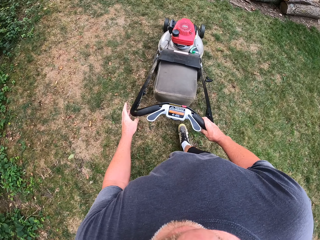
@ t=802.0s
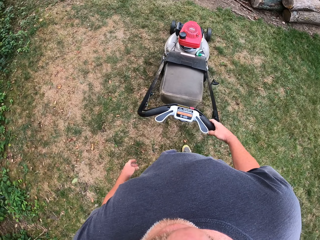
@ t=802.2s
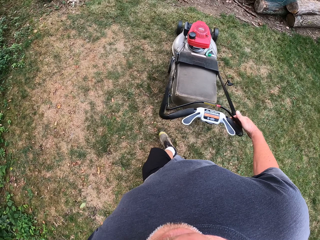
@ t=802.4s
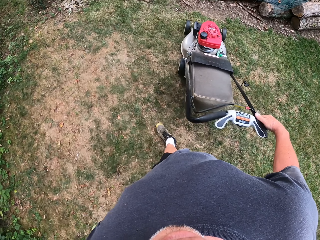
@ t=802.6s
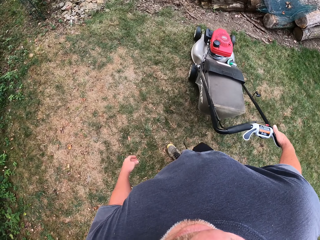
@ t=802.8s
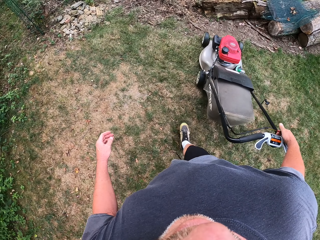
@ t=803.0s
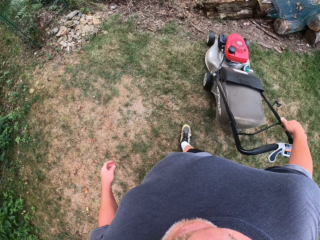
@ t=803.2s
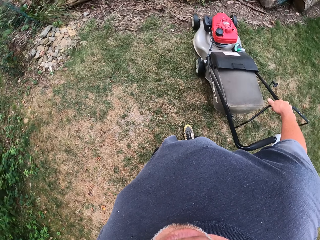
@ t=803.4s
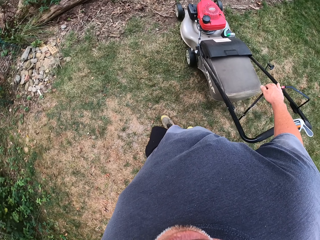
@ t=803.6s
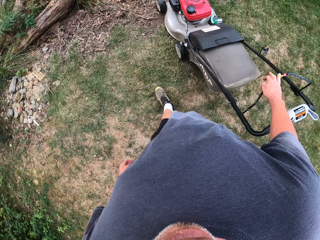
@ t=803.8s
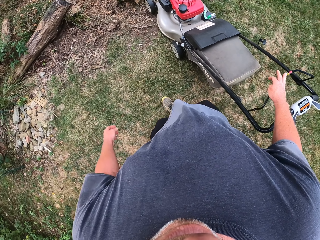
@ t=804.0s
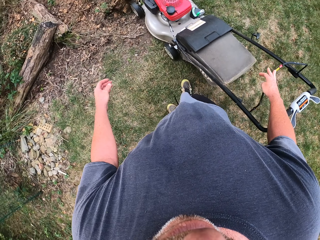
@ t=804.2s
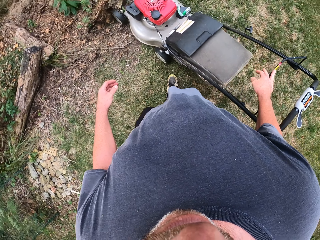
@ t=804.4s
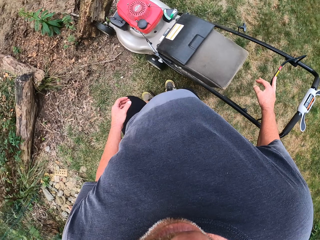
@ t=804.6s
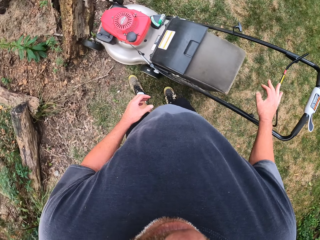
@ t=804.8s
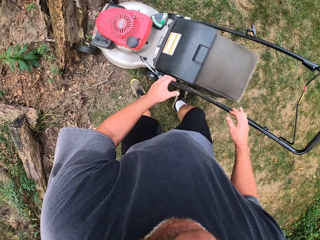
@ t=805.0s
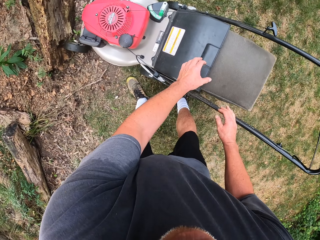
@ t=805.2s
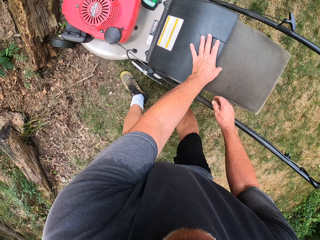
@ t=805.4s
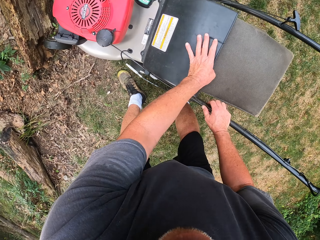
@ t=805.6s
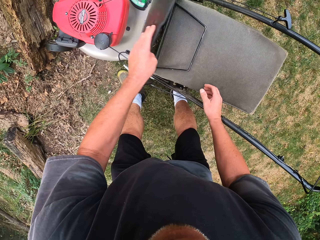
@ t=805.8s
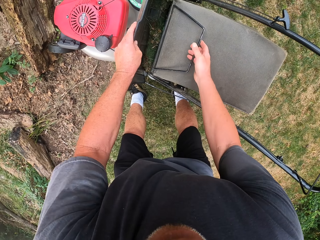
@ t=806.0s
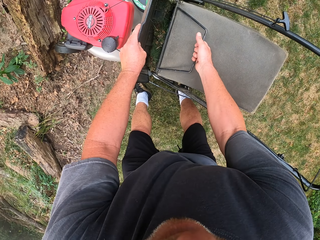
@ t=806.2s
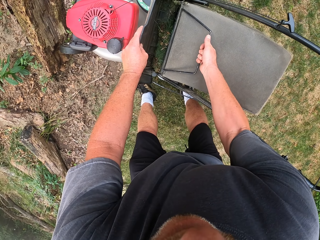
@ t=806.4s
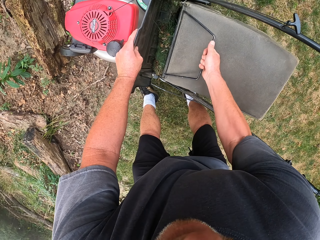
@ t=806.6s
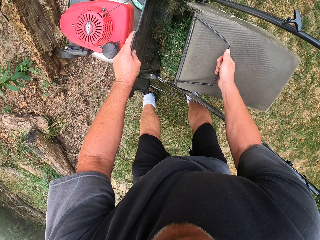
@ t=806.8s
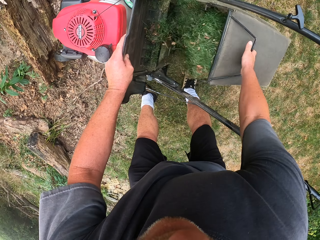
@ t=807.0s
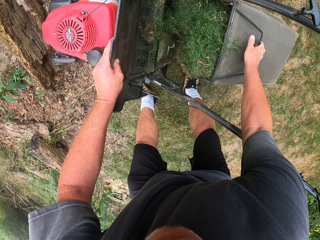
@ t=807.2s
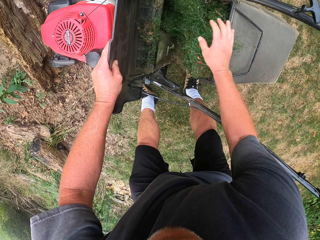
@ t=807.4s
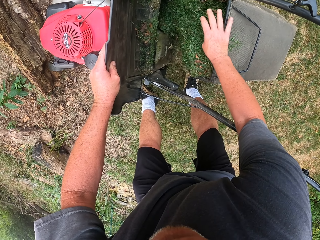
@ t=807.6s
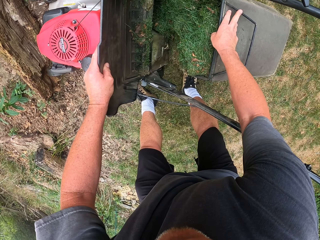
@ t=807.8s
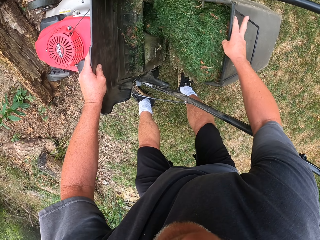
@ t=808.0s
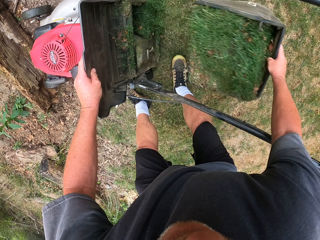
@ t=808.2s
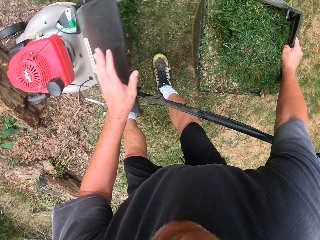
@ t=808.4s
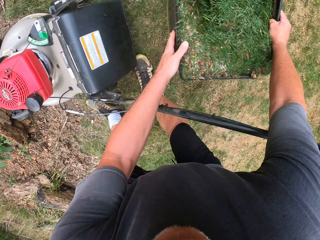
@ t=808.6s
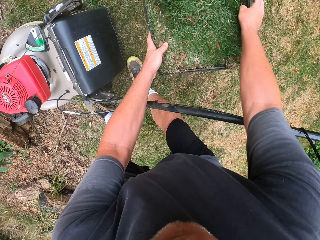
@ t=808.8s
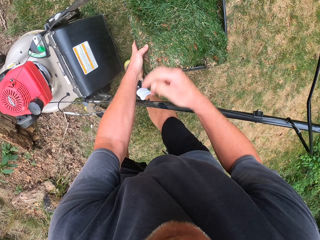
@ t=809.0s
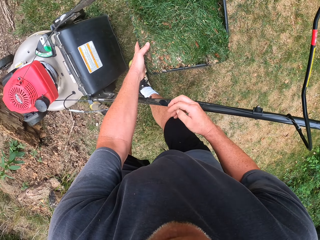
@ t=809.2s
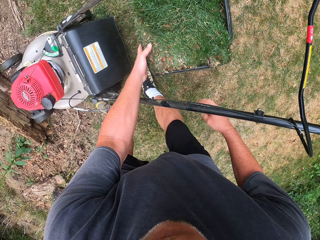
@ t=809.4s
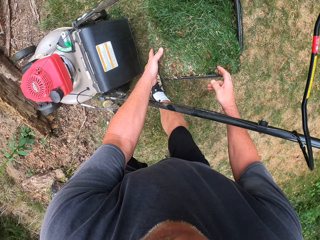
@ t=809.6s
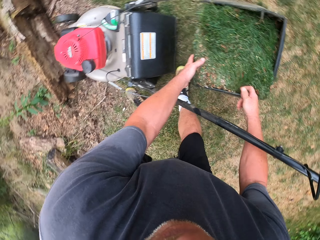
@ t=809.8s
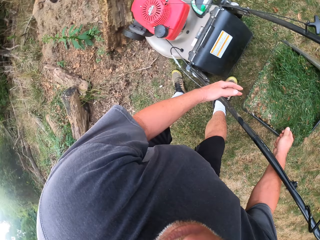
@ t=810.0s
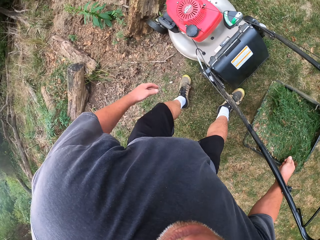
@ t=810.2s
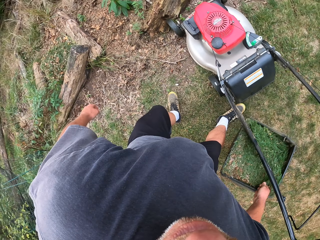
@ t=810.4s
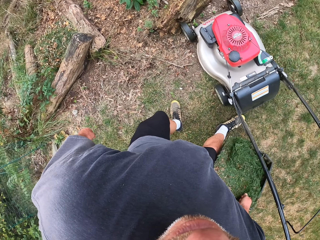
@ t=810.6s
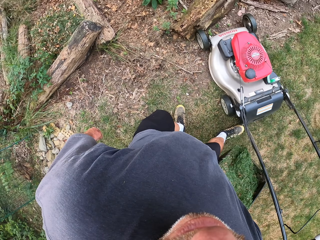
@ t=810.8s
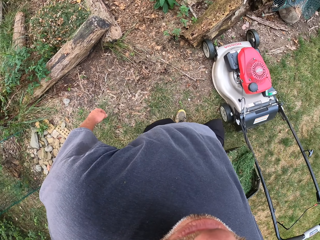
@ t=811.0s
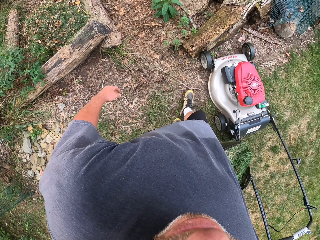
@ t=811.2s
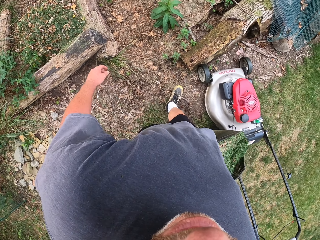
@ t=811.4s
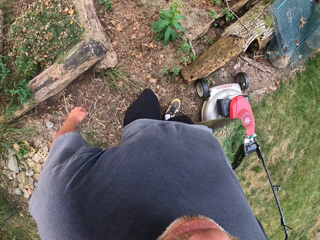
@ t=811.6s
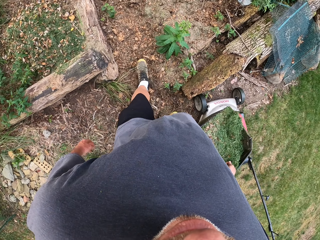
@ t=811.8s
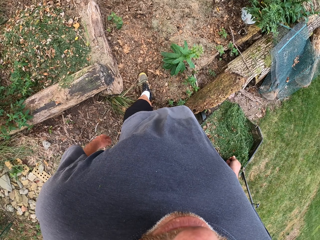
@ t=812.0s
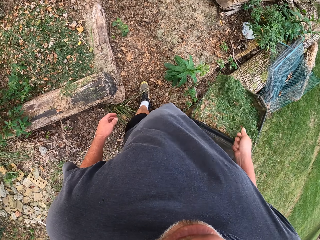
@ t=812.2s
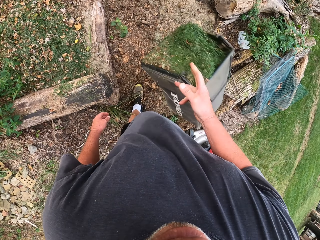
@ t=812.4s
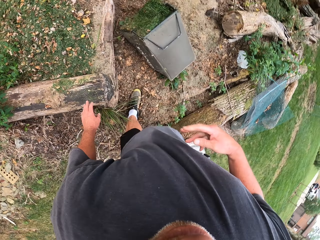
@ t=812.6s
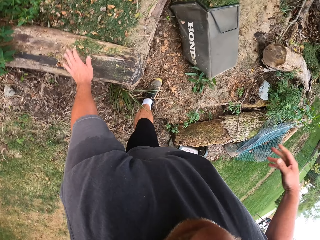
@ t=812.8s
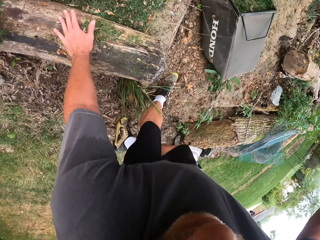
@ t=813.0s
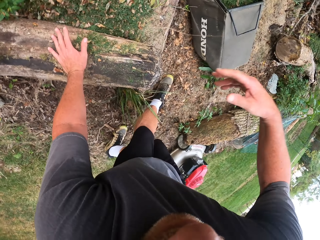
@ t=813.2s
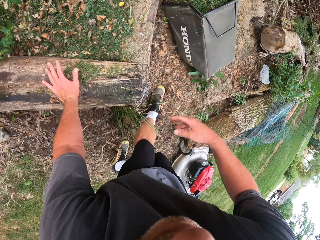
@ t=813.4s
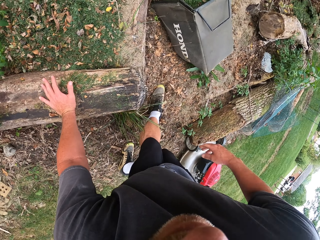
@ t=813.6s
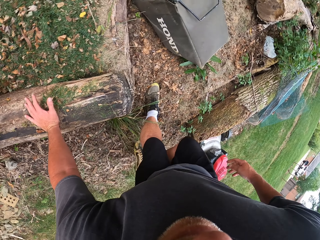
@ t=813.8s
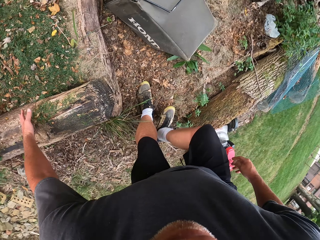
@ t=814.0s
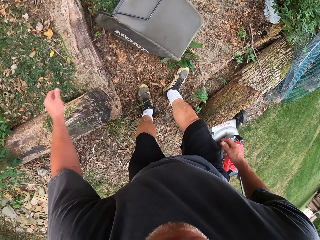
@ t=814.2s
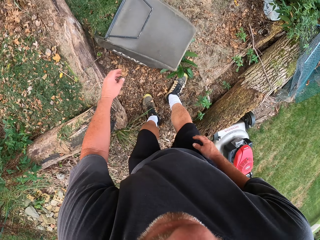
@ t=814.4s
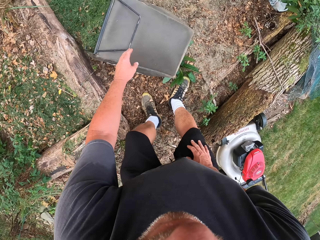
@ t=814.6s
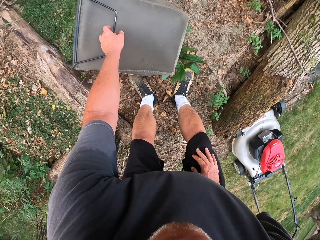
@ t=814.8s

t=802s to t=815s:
The camera wearer stops the mower. They open the lawn mower cover. They open the bag. They pull off the bag or trash can from the lawn mower. They lift the trash can. They walk around the field. They throw the trash can. They drop the bag on the ground.

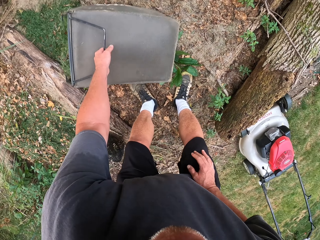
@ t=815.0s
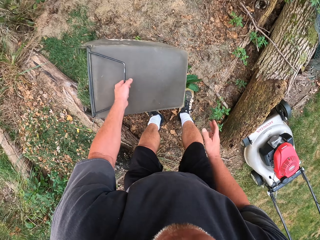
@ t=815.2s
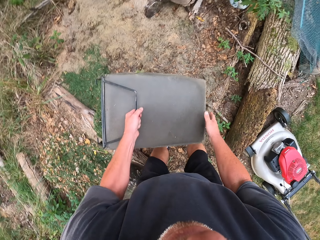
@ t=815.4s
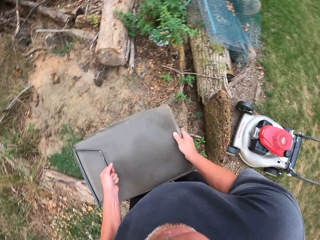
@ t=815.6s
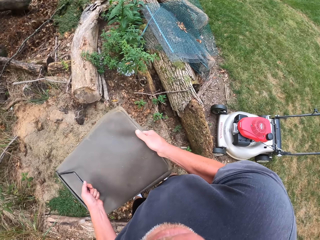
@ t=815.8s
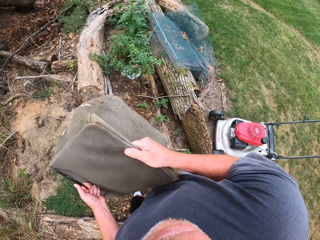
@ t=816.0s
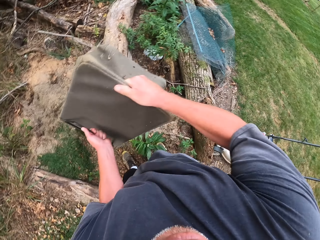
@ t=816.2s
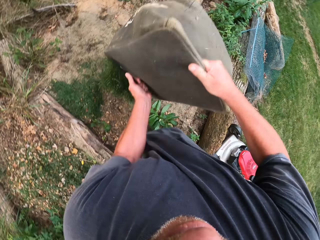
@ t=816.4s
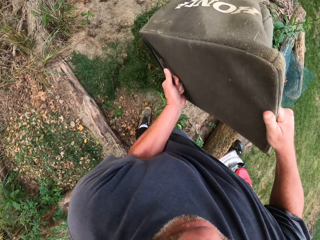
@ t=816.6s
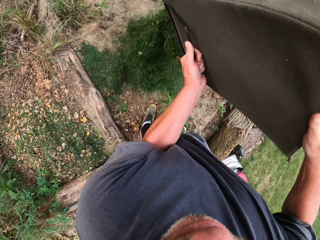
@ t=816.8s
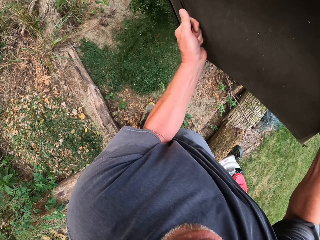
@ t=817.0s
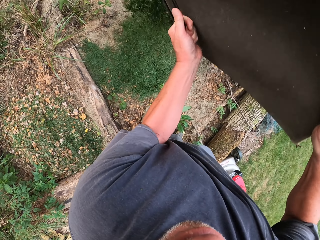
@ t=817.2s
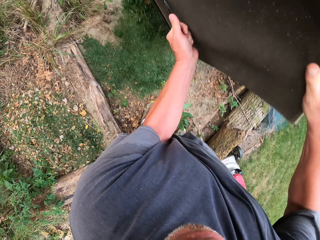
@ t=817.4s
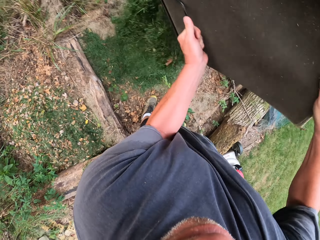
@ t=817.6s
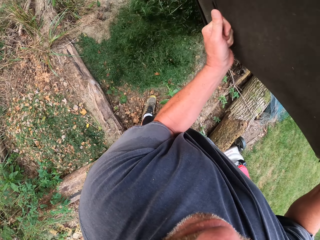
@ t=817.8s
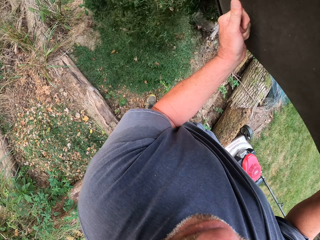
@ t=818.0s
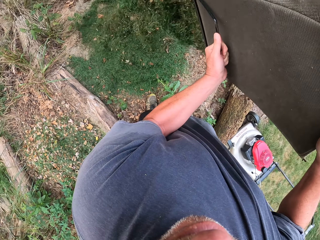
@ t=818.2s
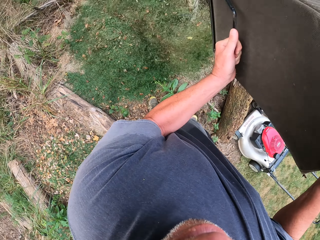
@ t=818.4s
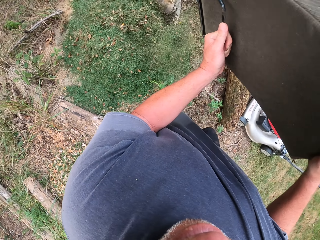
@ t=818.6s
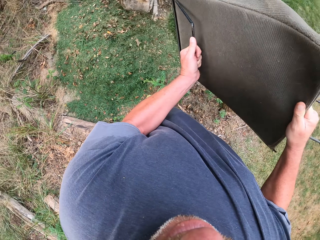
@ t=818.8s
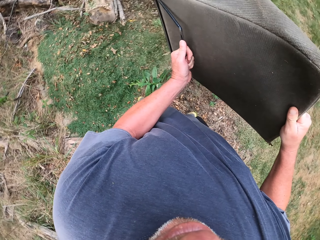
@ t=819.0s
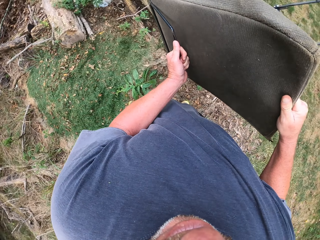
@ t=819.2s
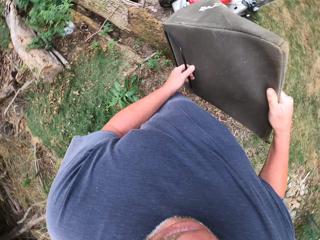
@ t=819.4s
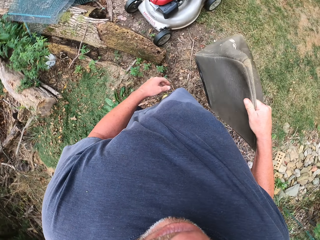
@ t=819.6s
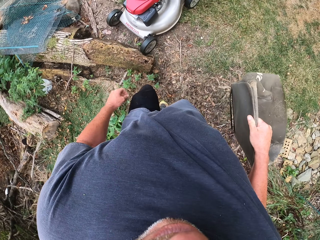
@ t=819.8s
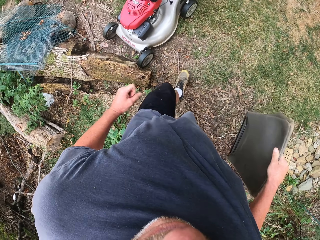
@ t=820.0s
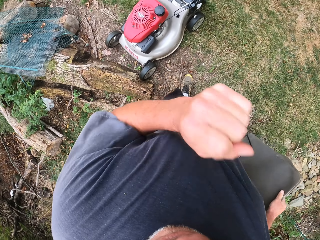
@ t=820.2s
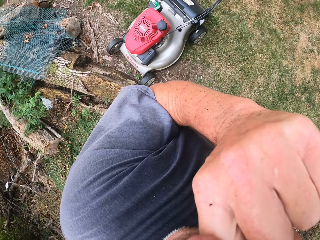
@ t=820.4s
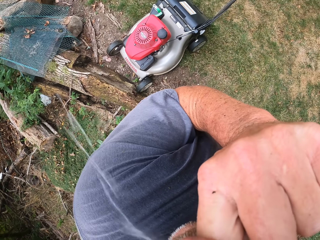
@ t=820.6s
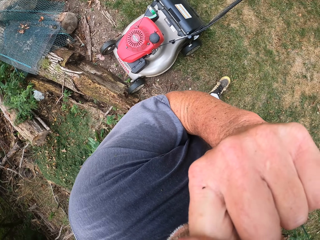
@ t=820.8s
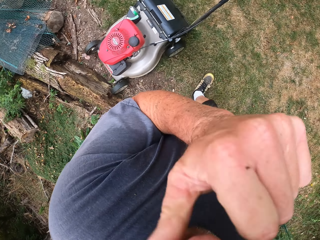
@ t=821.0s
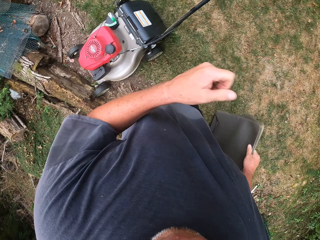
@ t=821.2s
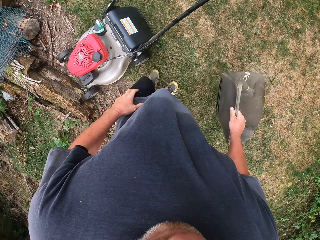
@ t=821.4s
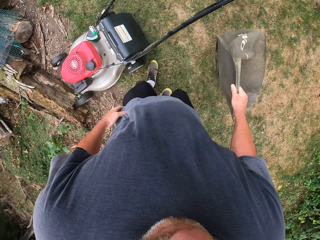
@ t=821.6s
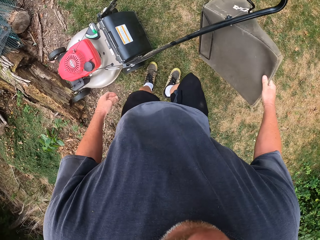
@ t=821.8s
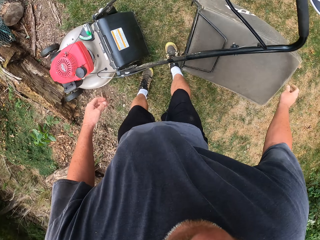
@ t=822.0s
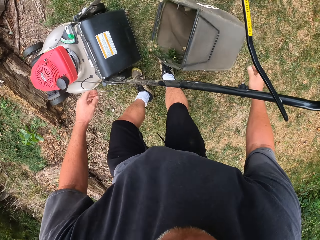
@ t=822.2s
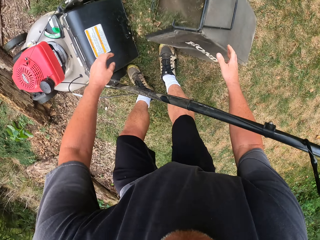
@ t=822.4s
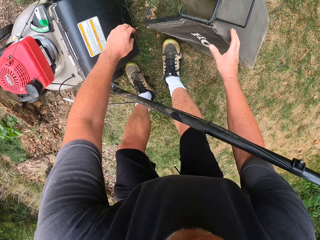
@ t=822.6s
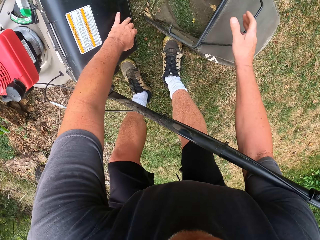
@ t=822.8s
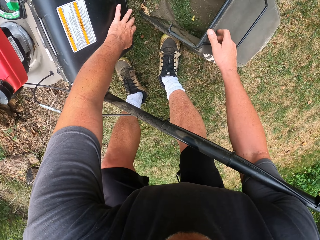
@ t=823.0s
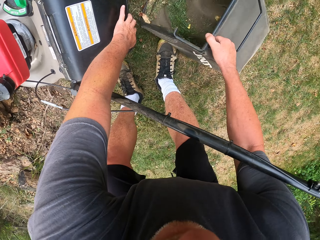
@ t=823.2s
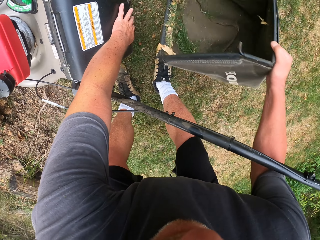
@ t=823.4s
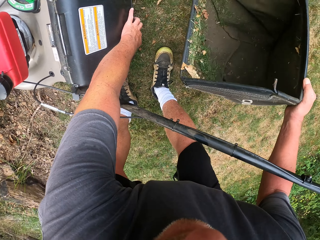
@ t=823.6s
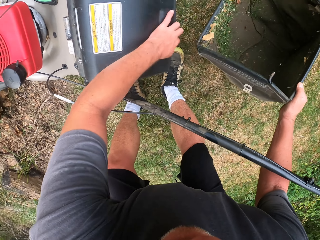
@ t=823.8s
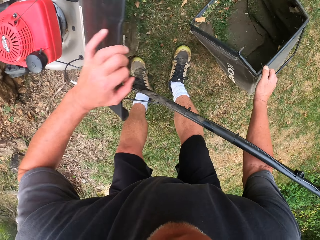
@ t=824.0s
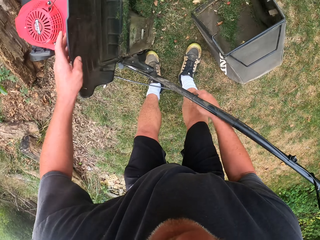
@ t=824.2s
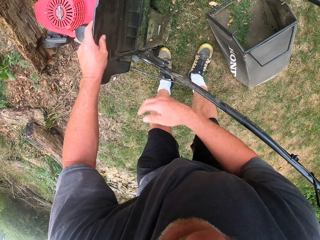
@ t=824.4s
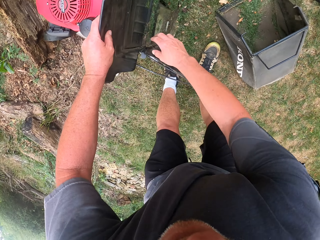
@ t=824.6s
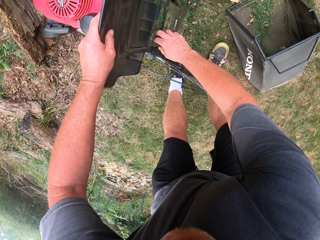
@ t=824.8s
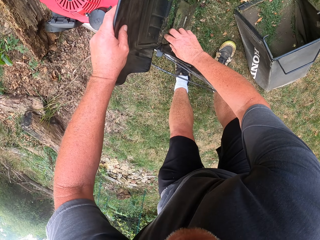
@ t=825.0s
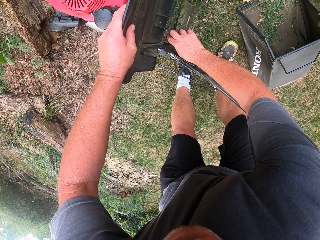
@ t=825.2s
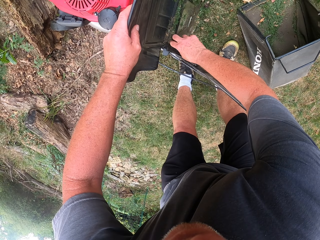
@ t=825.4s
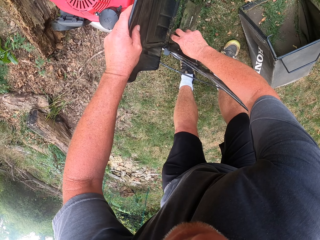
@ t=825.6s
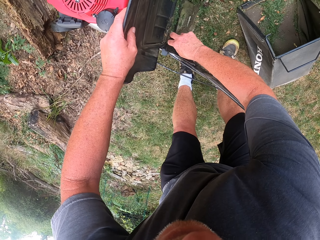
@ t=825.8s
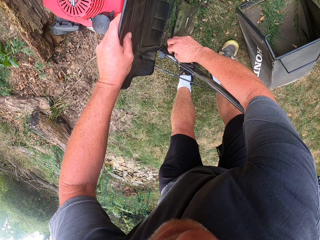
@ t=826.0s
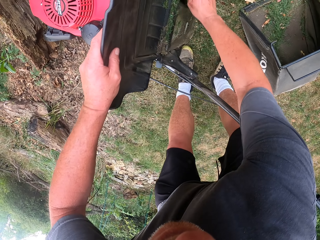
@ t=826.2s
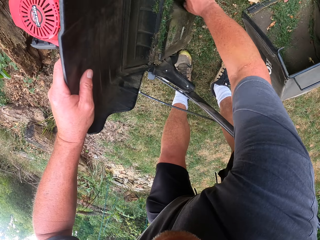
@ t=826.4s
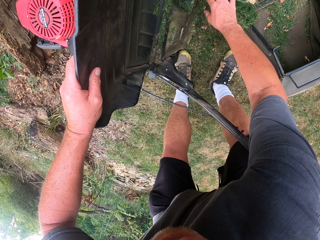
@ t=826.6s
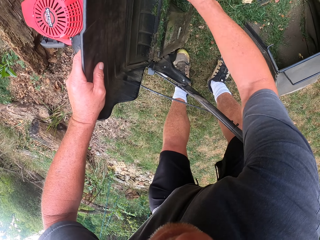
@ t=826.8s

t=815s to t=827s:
The camera wearer empties the trash can or bag. He walks around the field. He lifts his left hand and lowers the left hand. He drops the bag on the ground. He opens the lawn mower cover. He removes grass from the lawn mower.
